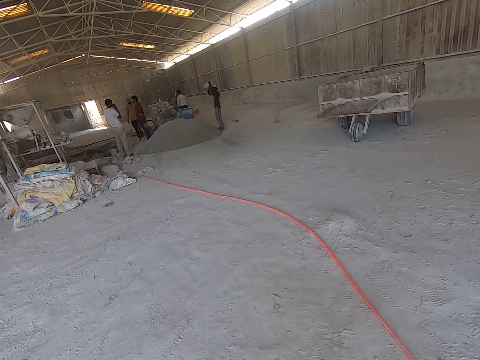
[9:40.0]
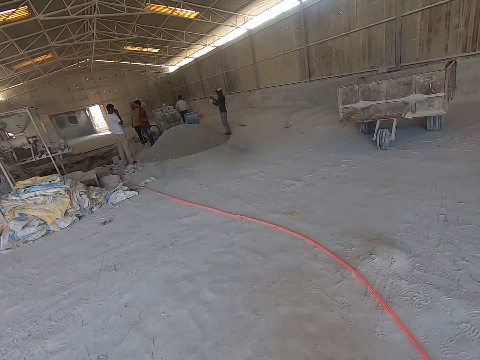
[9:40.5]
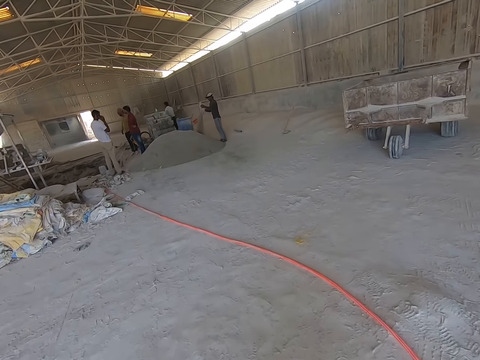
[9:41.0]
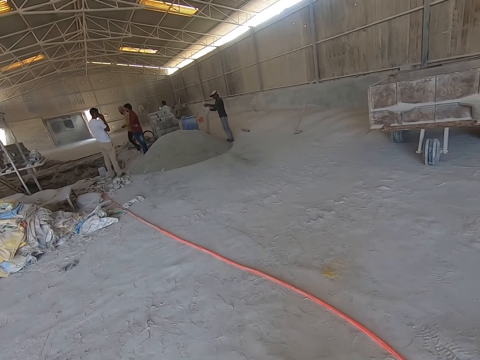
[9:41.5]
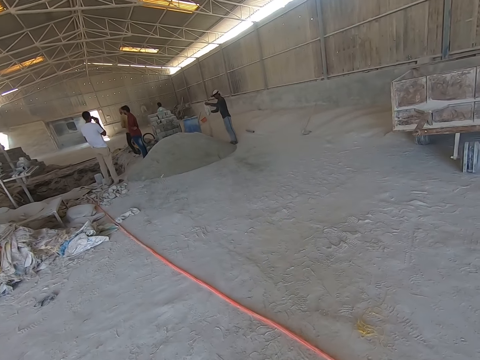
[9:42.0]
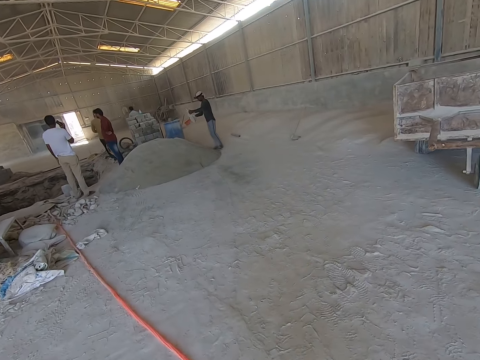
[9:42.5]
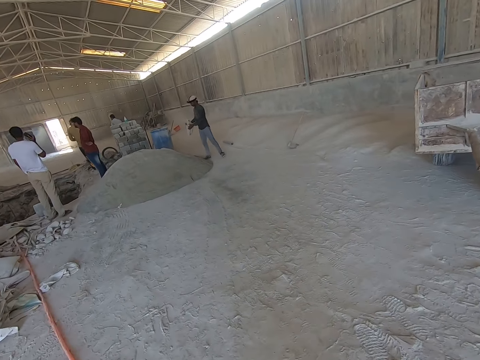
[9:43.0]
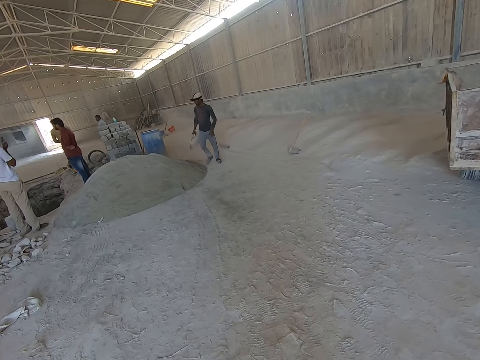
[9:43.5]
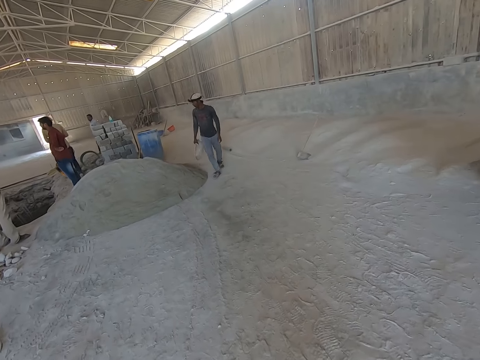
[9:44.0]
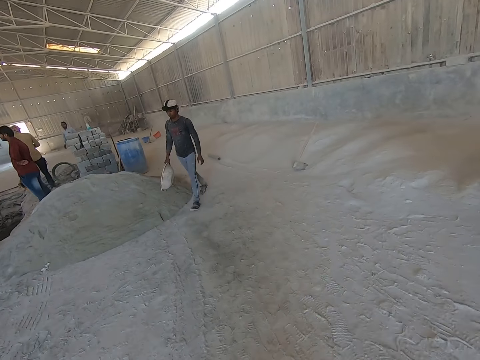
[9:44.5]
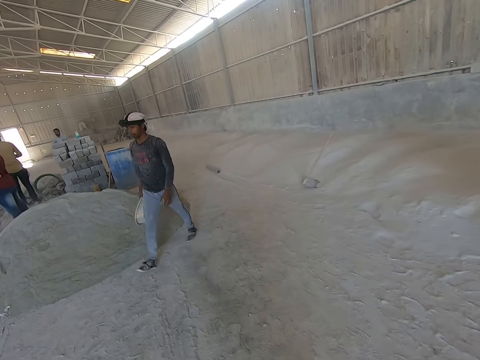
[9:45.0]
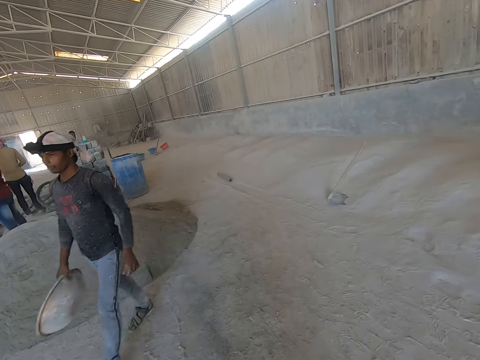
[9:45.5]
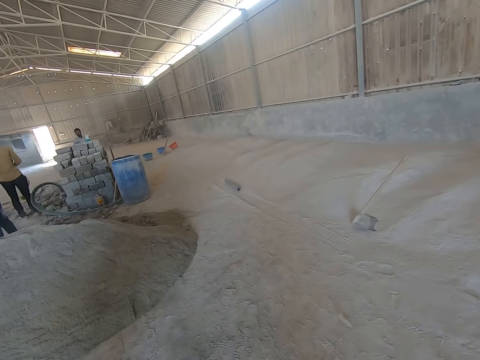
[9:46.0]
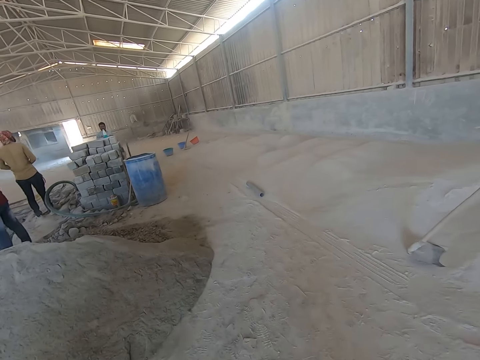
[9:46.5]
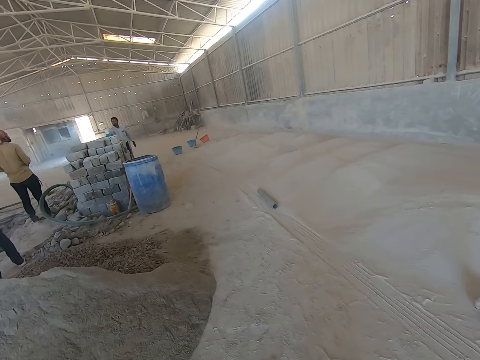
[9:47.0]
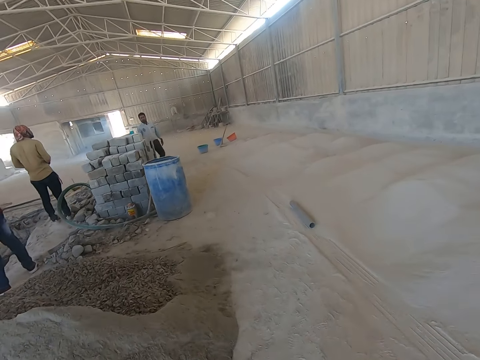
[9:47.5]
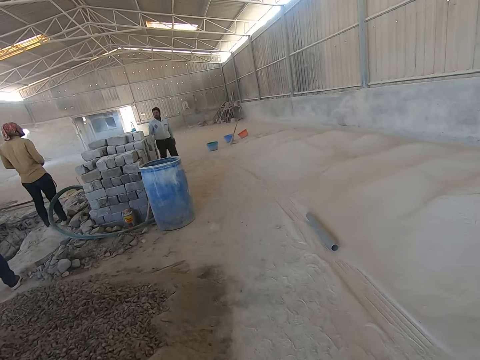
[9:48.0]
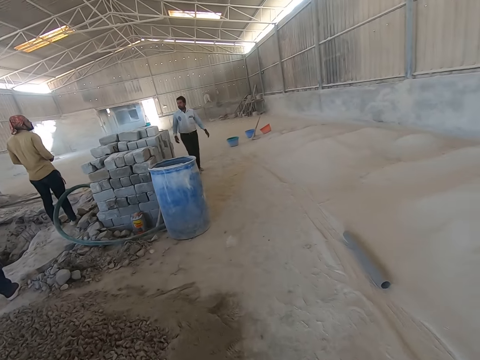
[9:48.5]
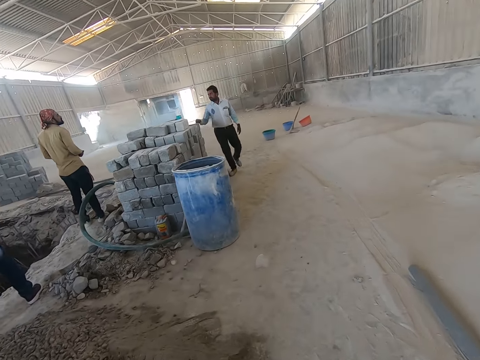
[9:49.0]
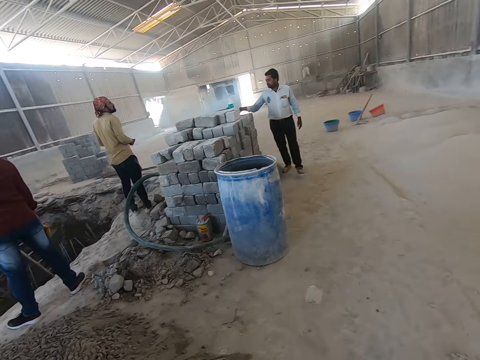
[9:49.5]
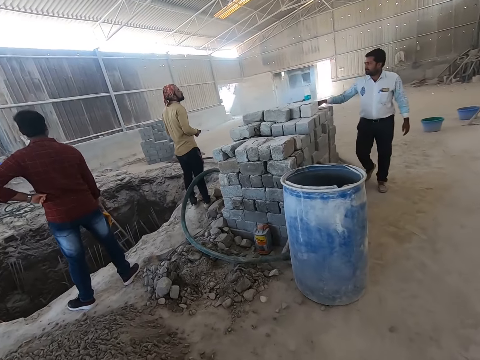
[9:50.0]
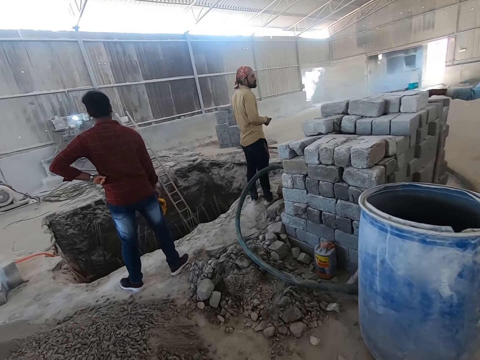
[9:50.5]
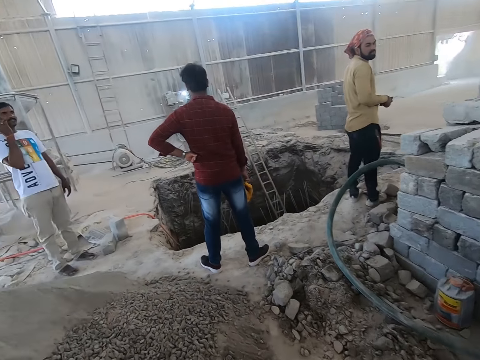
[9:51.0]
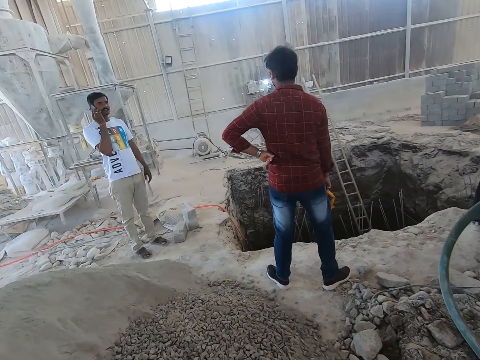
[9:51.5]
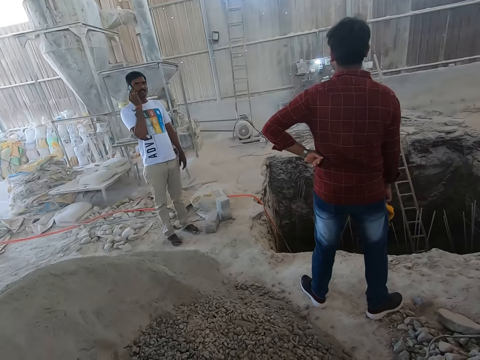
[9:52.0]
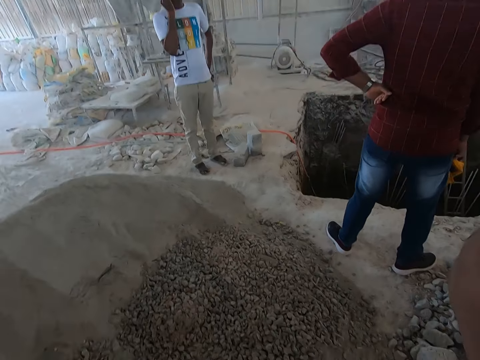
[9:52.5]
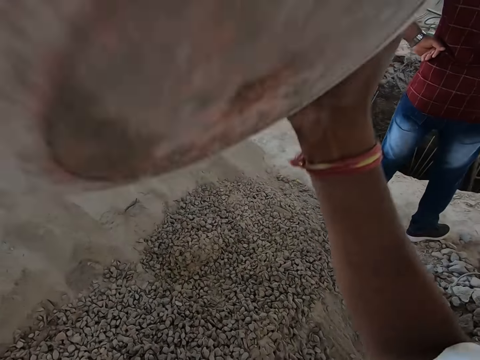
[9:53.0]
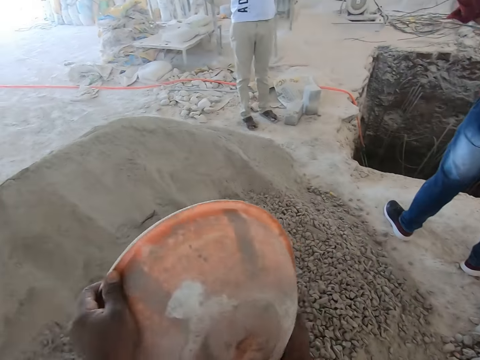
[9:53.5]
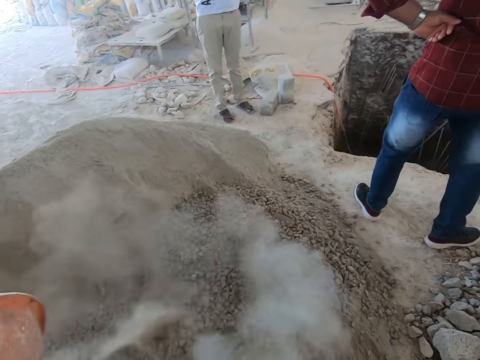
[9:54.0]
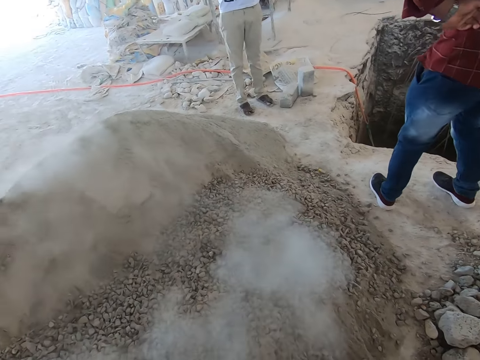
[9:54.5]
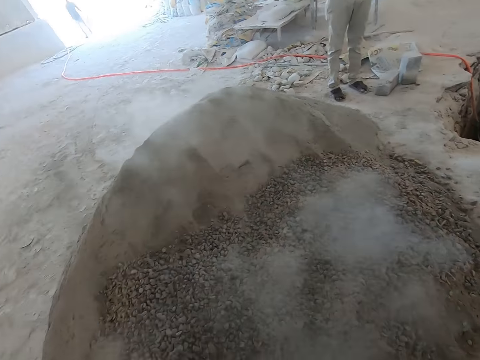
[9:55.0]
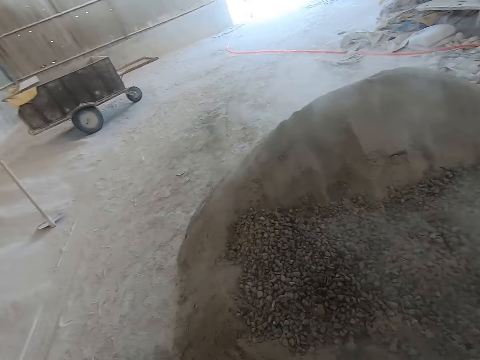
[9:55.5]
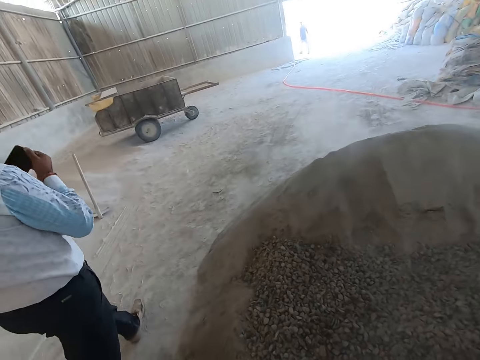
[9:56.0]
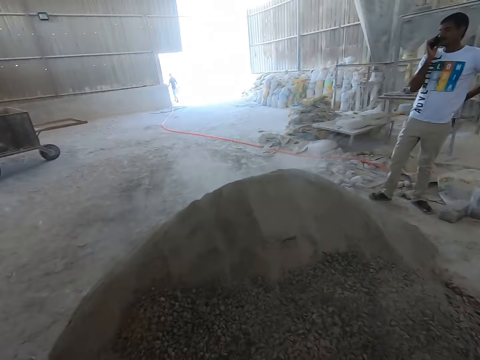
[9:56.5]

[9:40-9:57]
The man pours the gravel in the head pan on the ground with his hands. The camera wearer walks towards the warehouse. Another man touches the building stones. The camera wearer pours the gravel in the bowl on the ground with his hands.

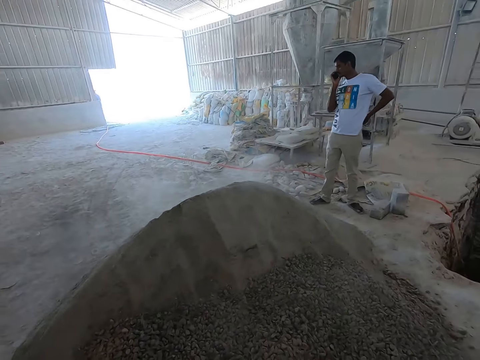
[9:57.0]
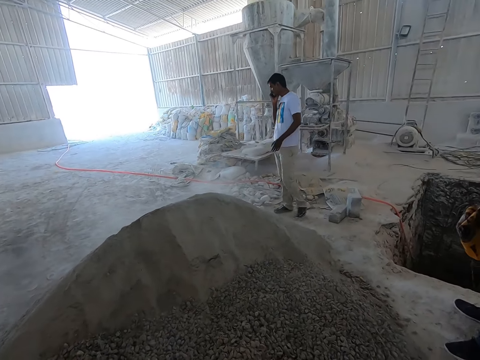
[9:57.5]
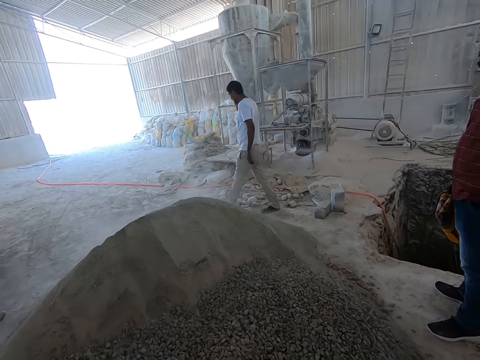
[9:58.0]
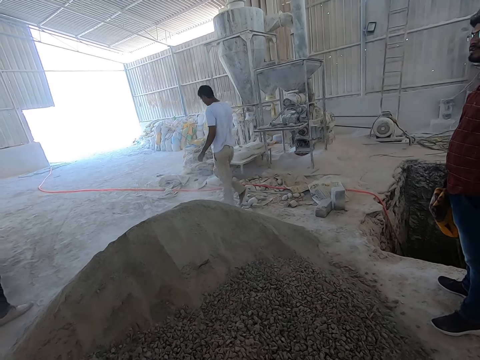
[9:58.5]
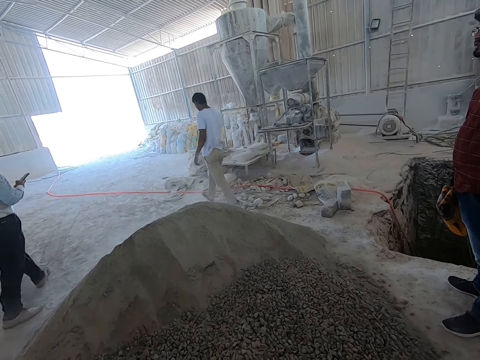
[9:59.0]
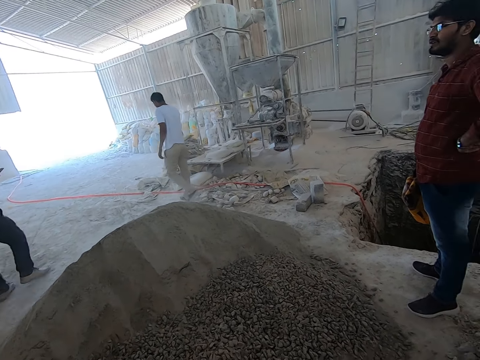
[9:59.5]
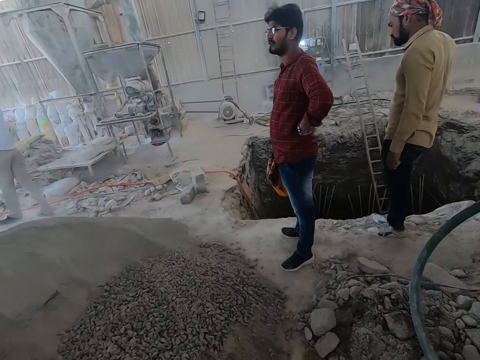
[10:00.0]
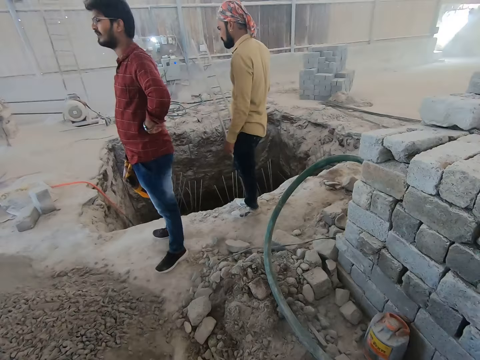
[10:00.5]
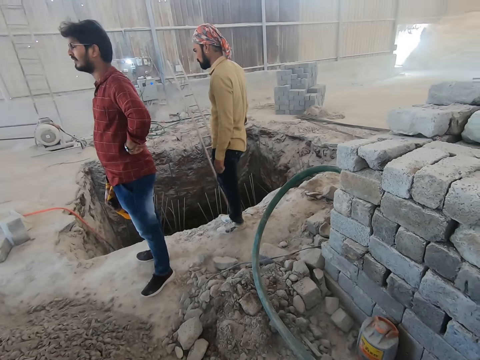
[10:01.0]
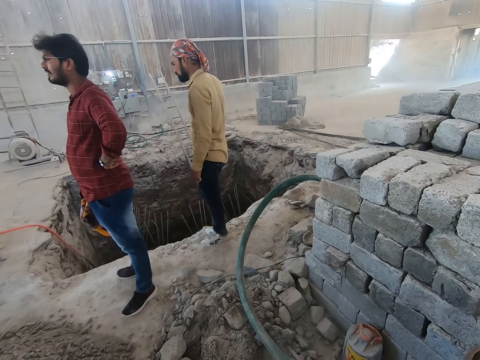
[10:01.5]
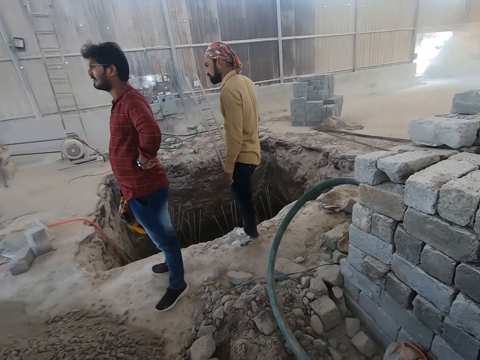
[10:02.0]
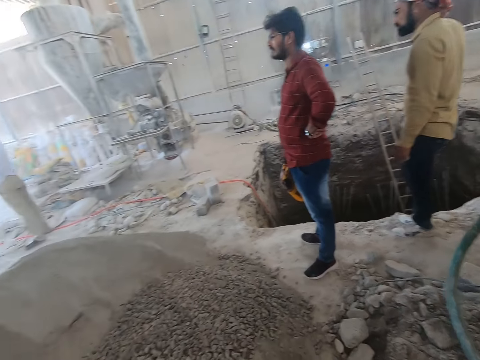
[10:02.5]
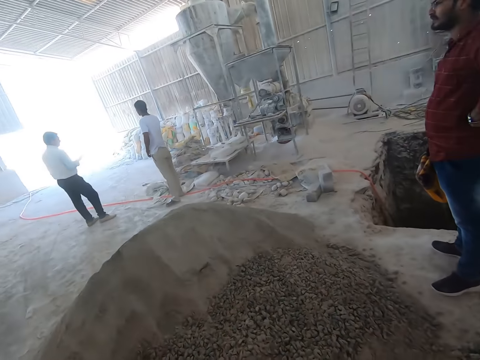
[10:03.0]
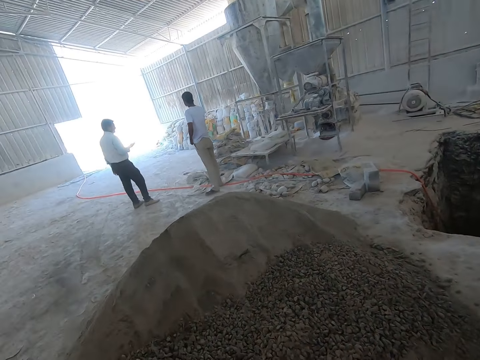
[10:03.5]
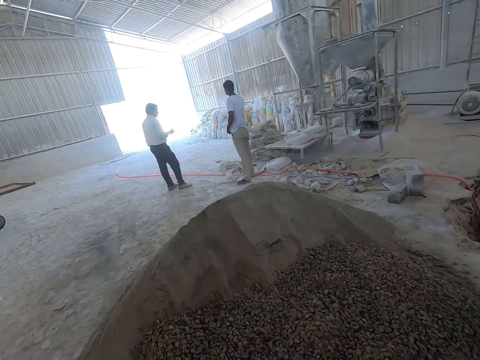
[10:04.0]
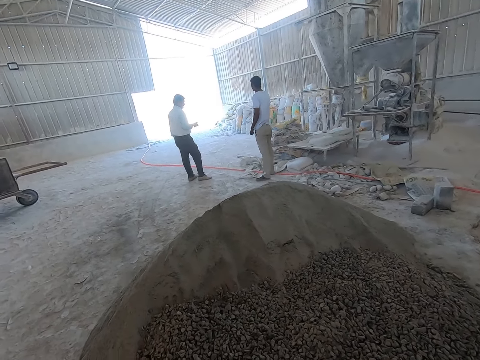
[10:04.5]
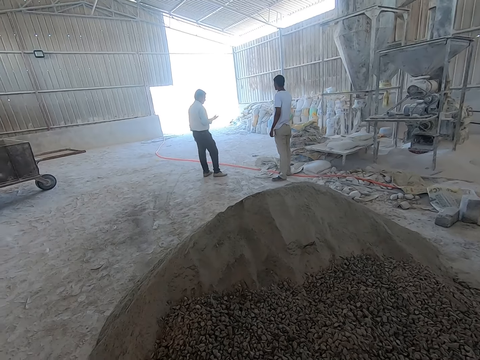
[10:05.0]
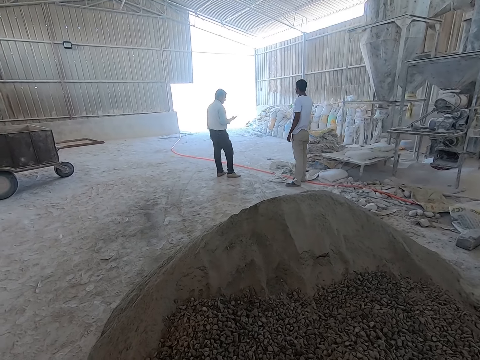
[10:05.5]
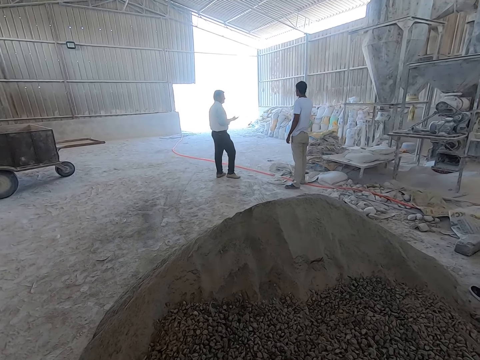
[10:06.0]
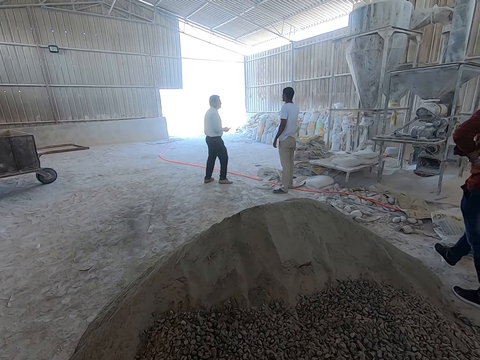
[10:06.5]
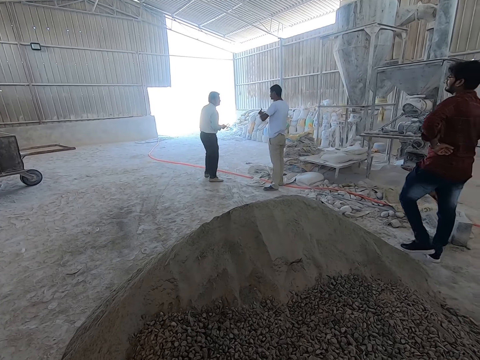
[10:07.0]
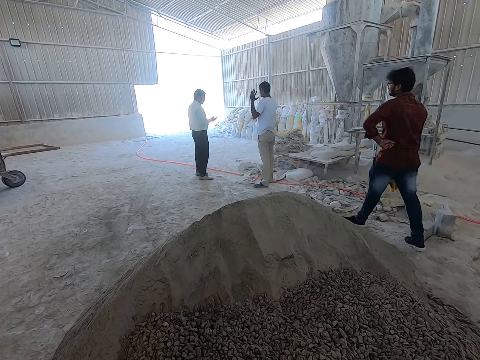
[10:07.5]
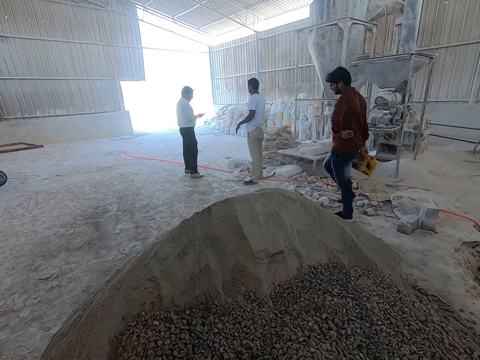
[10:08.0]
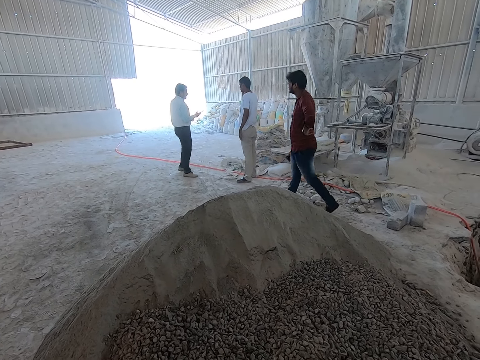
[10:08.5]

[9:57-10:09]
A man walks towards another man in the construction site. A third man walks toward the second man in the construction site.
